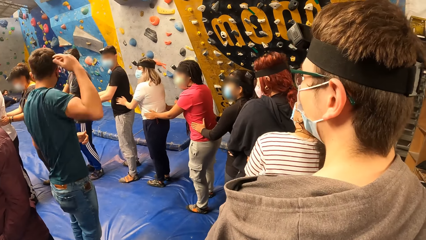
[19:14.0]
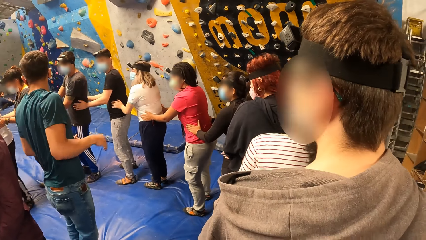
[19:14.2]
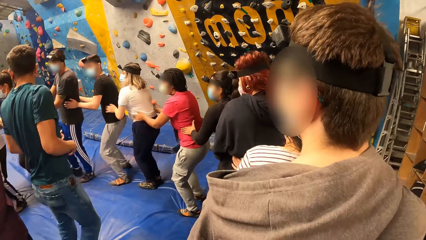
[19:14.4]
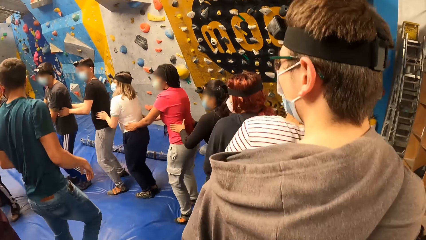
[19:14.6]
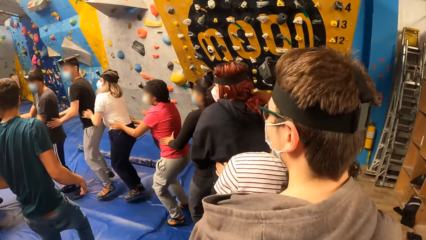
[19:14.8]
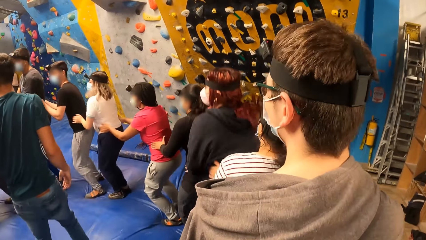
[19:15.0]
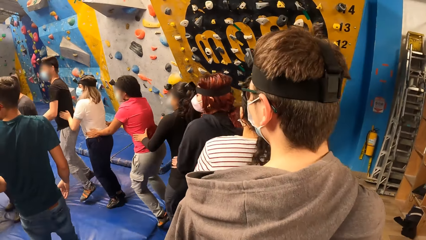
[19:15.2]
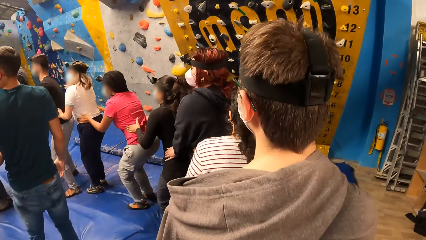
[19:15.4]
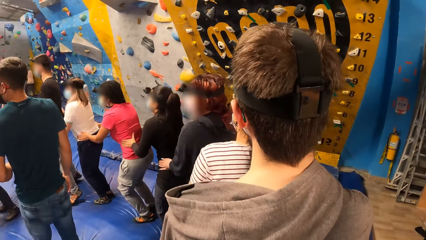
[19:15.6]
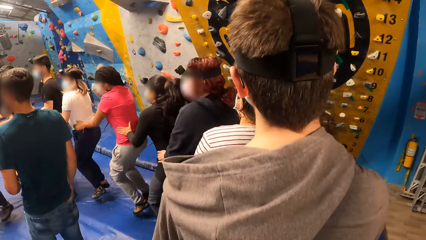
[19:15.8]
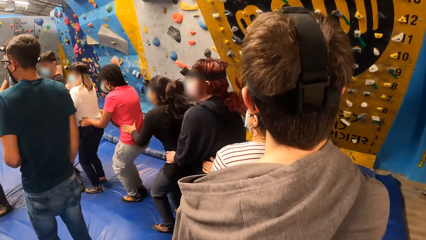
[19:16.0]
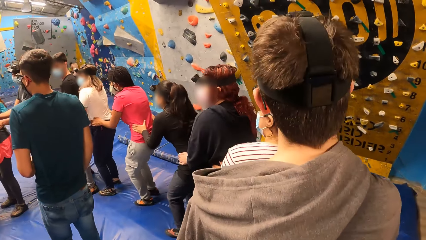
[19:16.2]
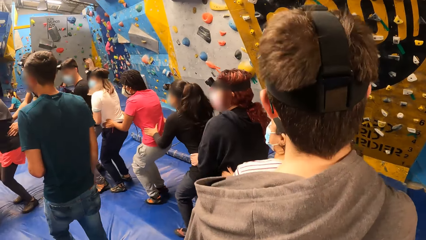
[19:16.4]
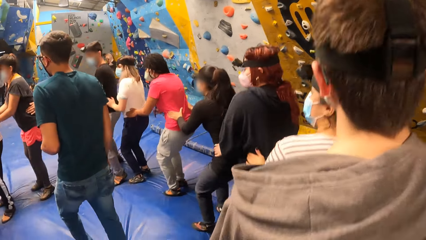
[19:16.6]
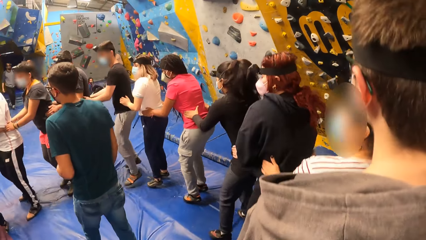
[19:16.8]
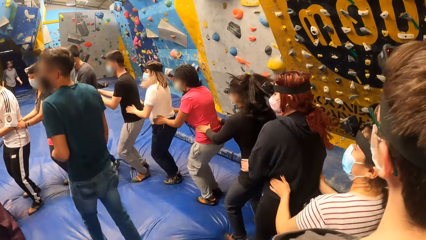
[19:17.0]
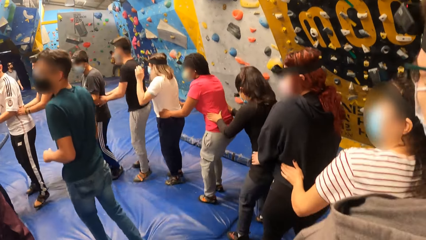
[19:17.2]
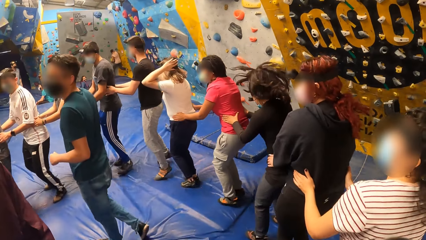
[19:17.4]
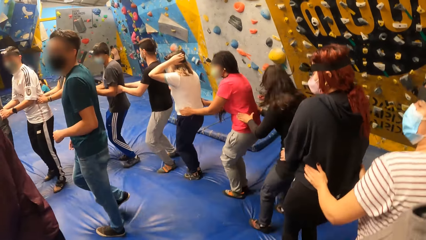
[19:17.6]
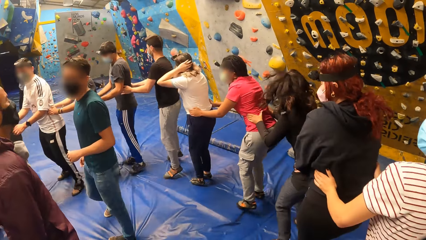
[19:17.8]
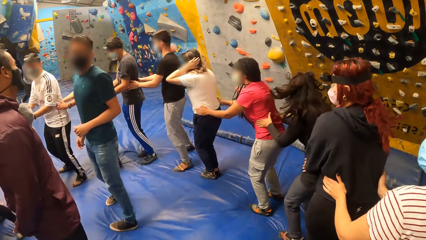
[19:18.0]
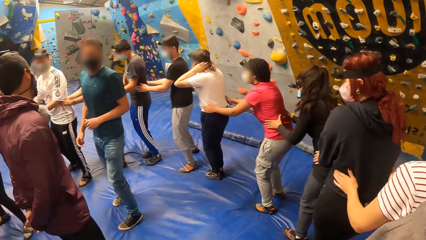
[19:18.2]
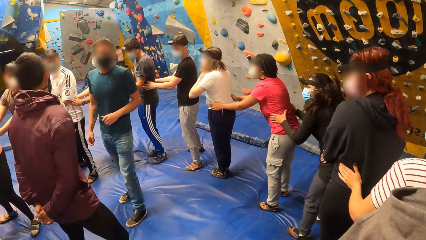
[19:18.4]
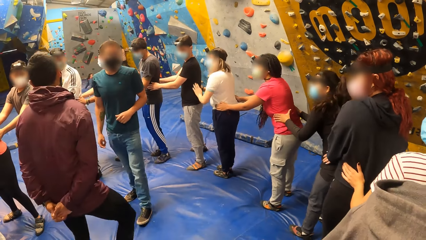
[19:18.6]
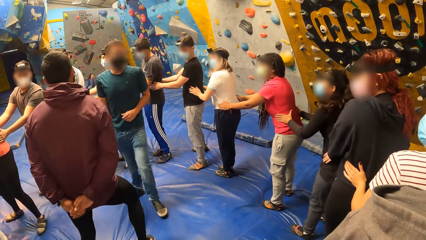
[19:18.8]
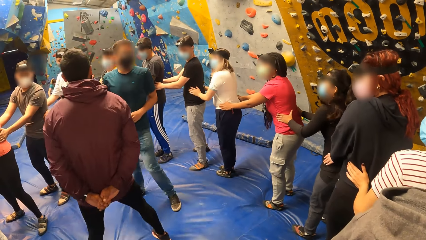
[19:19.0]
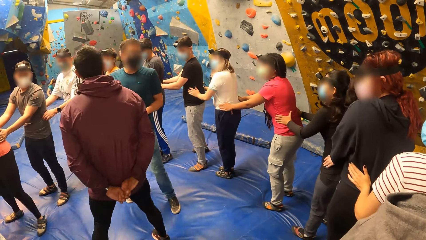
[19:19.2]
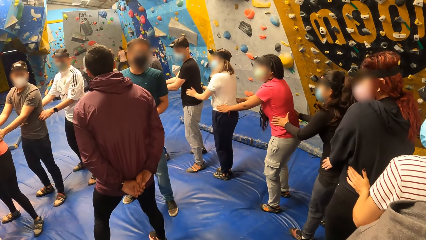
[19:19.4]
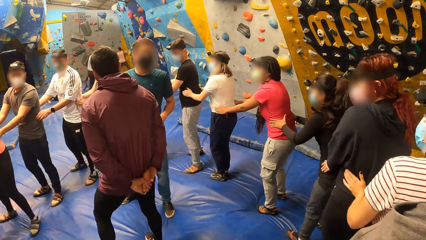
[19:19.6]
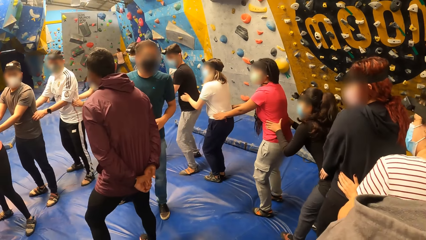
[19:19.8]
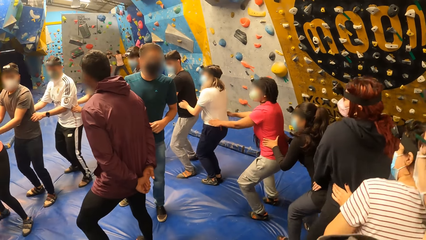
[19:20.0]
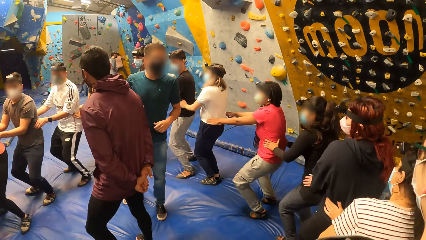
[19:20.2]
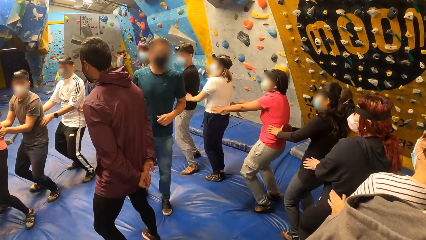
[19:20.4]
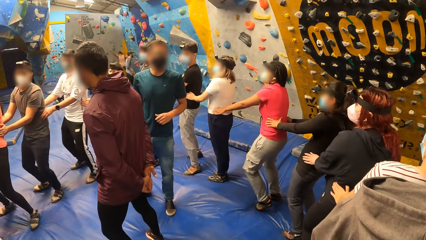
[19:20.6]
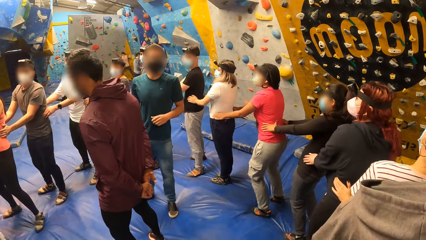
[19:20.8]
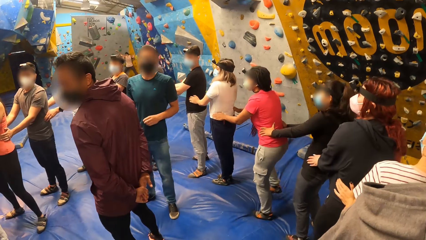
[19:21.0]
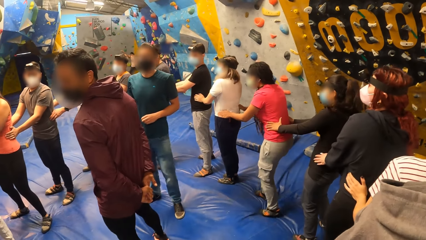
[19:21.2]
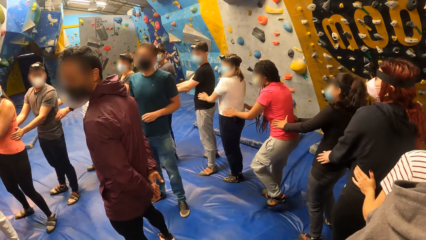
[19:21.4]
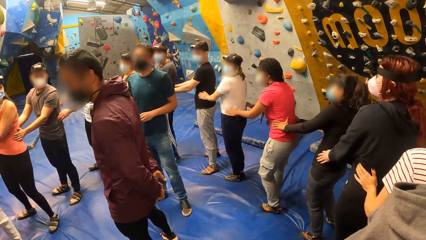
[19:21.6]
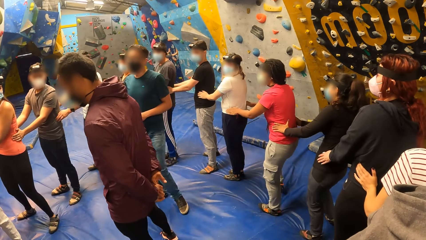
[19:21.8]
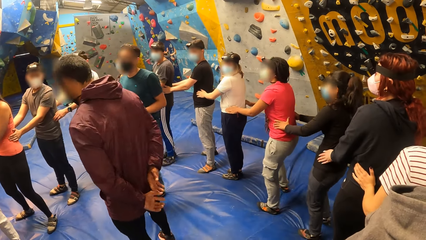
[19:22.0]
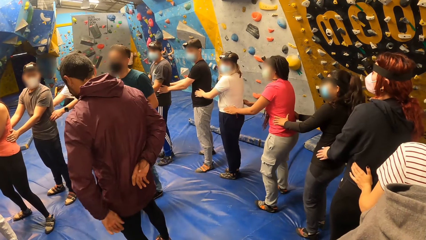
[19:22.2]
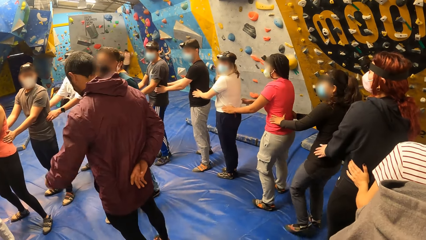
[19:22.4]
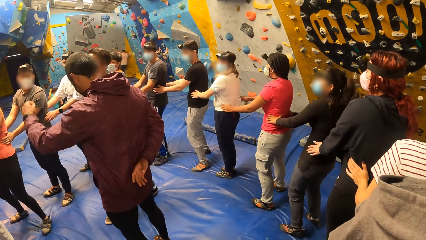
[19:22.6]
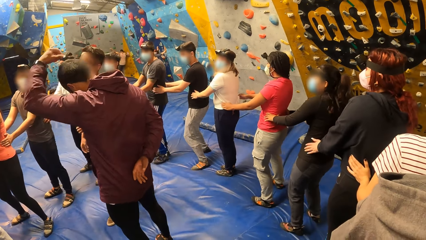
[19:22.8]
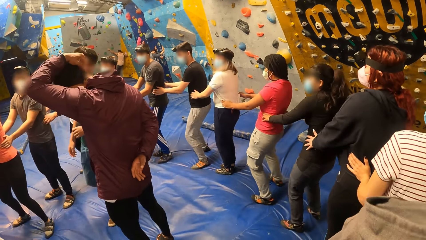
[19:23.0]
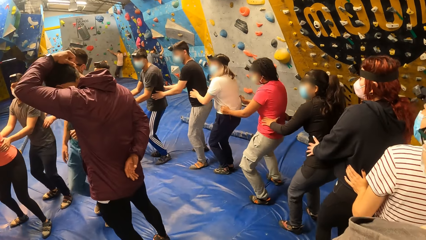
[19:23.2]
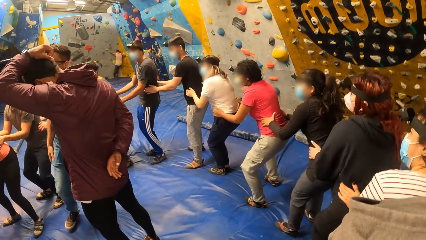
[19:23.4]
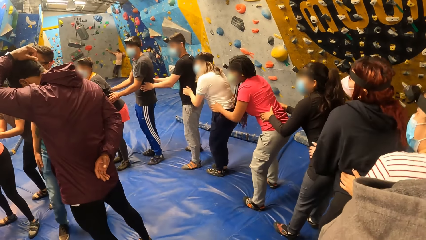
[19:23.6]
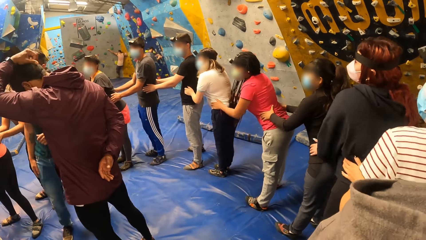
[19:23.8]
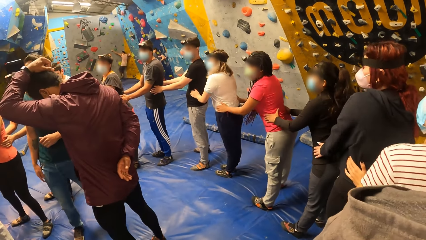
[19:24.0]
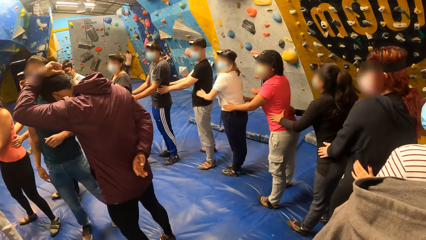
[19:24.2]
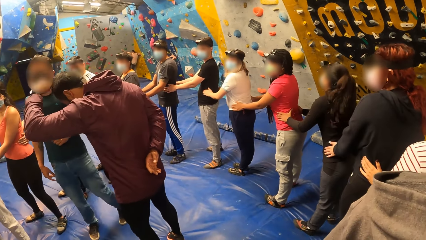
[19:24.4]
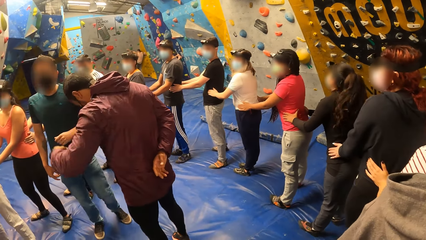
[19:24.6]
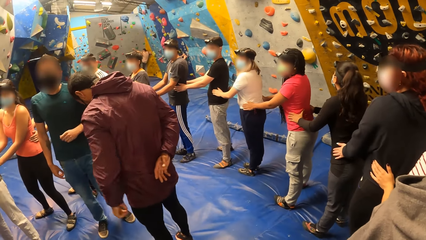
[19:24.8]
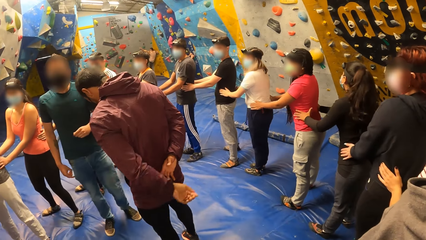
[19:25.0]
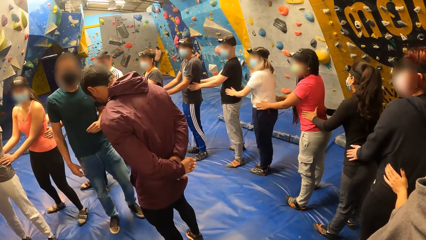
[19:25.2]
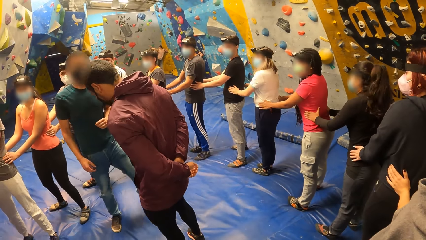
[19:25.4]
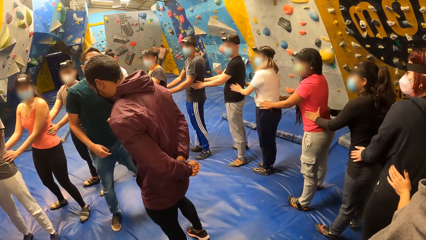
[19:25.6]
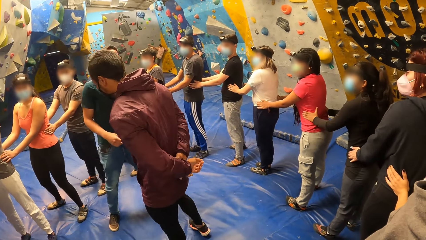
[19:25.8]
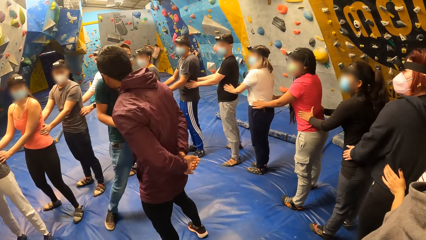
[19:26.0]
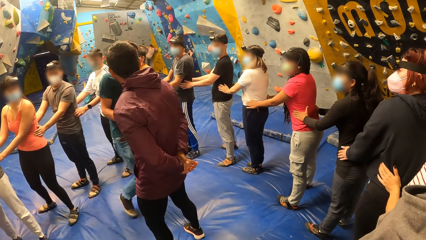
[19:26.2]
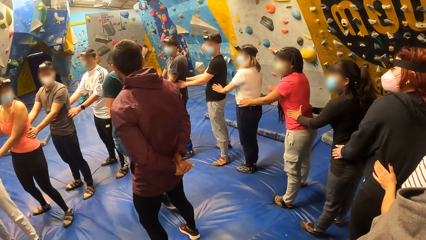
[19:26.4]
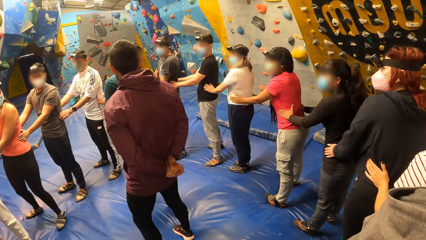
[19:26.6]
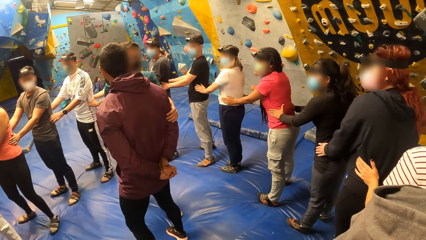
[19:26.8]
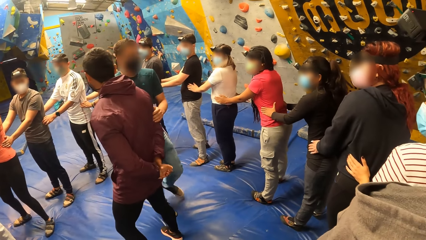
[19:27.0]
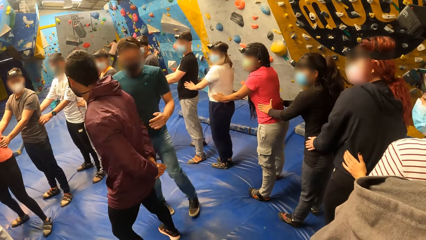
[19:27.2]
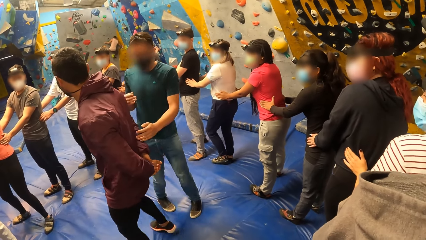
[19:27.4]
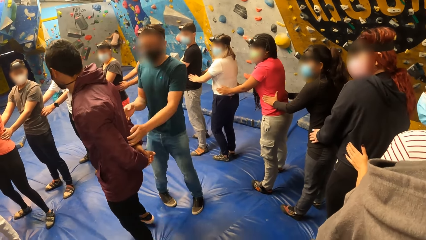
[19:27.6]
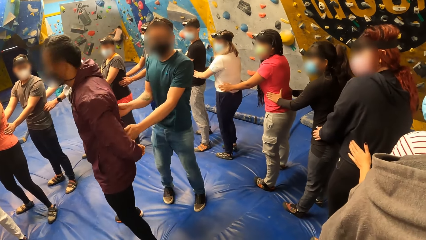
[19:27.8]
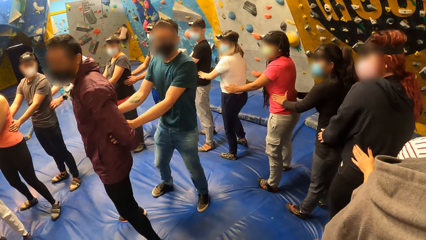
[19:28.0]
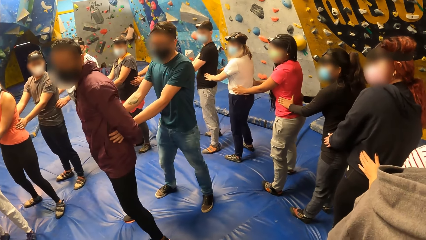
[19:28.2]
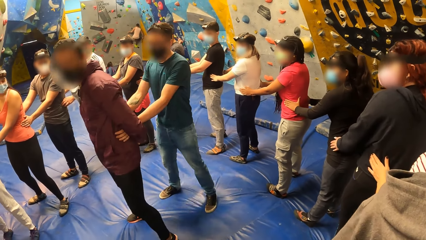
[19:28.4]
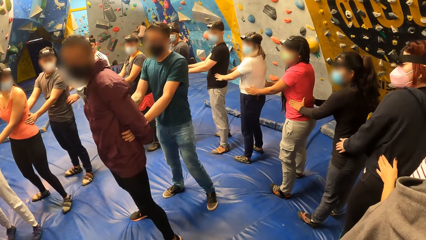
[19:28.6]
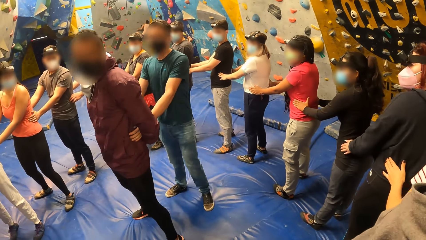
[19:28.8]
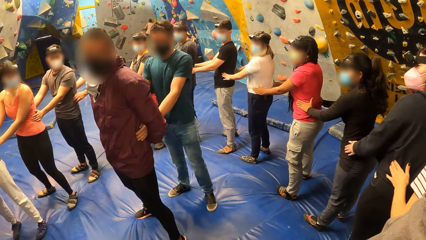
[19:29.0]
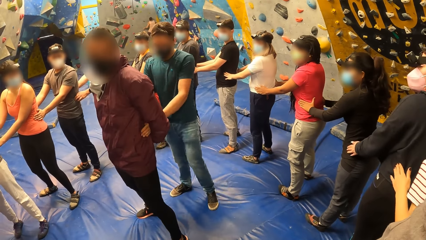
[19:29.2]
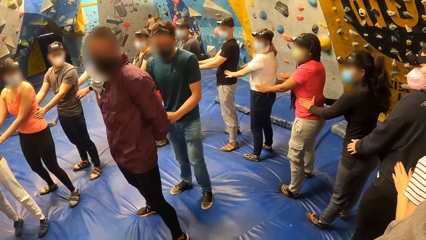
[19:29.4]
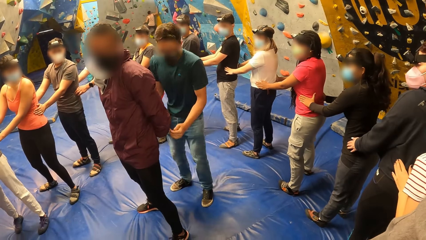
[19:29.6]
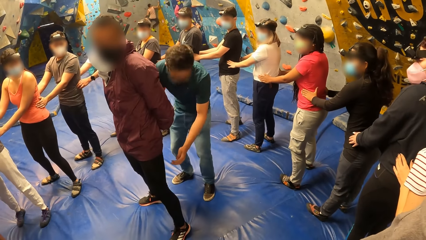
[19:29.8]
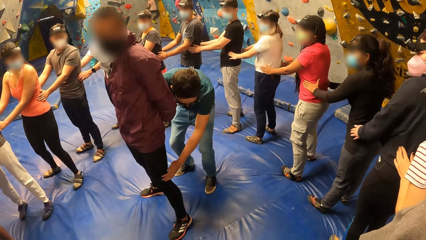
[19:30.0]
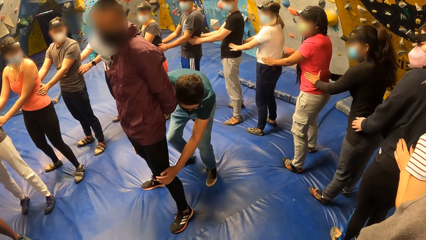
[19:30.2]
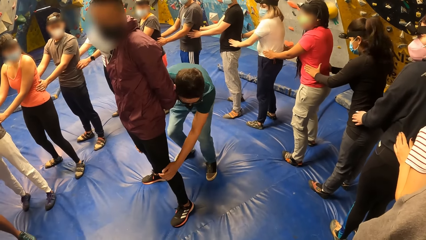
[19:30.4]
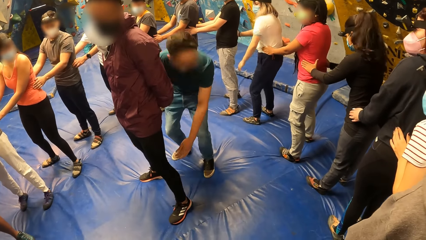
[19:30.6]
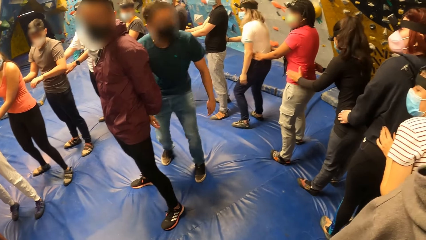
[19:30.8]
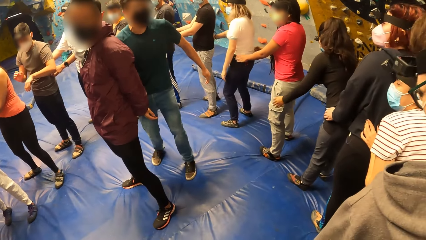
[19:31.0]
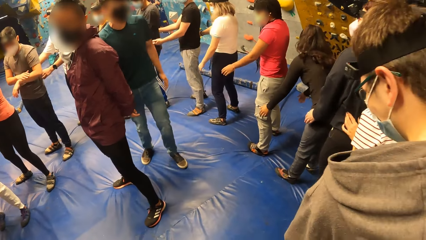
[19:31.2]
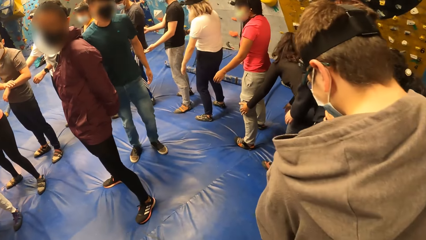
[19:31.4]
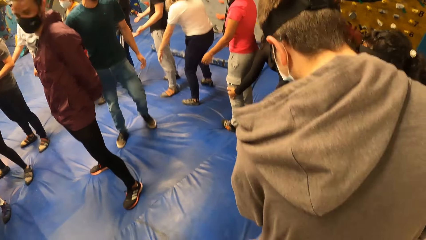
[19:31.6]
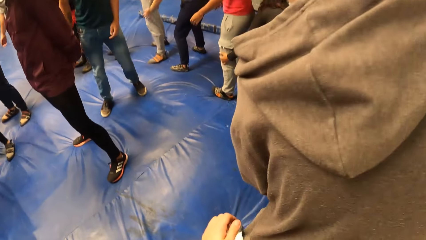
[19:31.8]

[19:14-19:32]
The camera wearer exercises with the group of people round a man and another man. The first man holds the other man's waist with both hands. The first man gently rubs the other man's legs with both hands.
